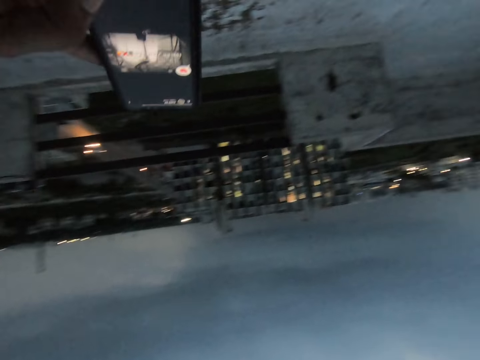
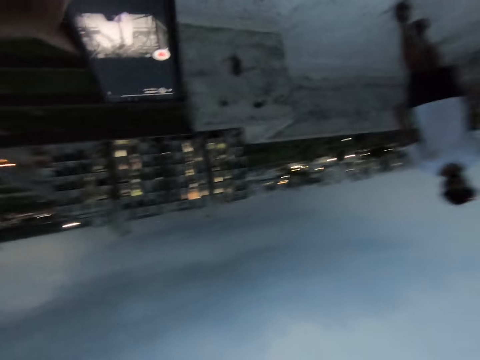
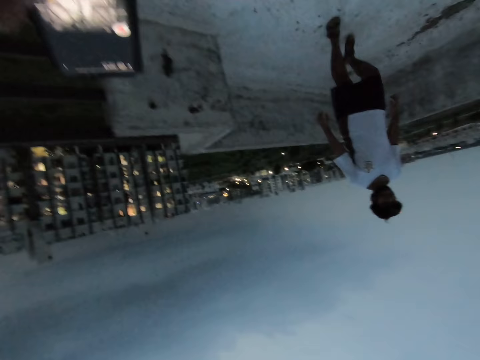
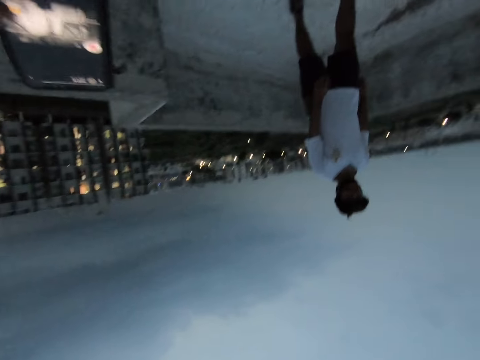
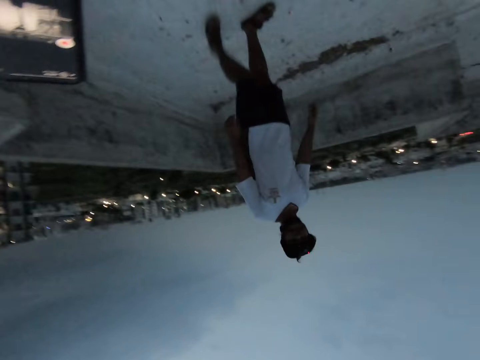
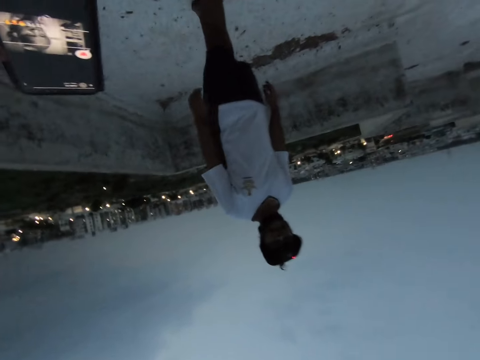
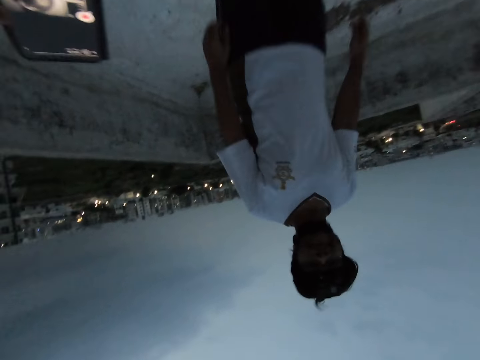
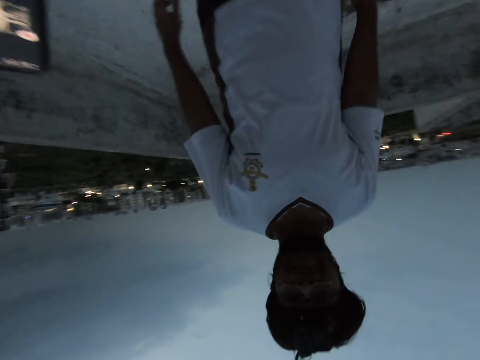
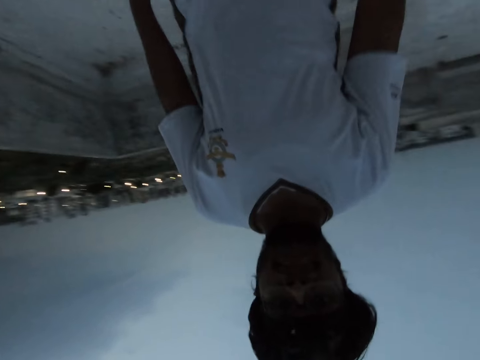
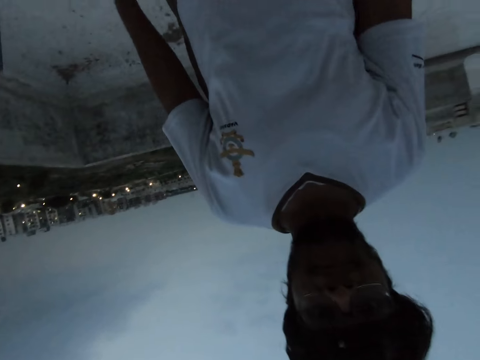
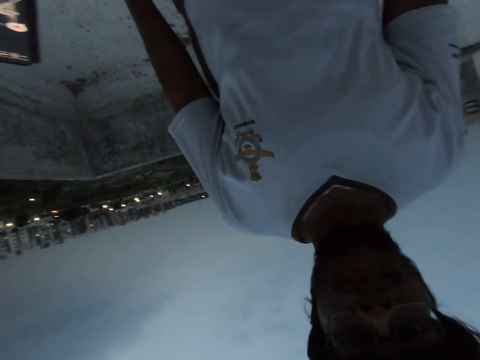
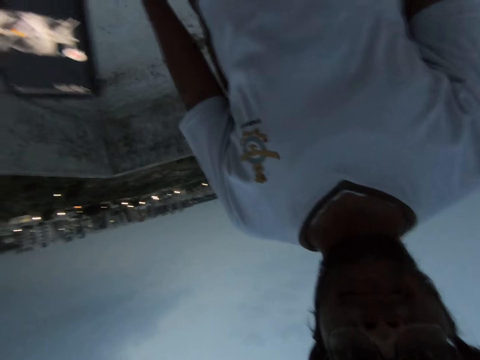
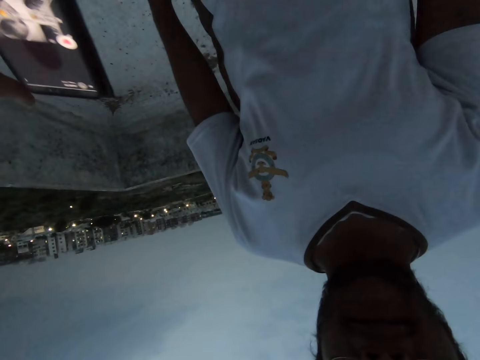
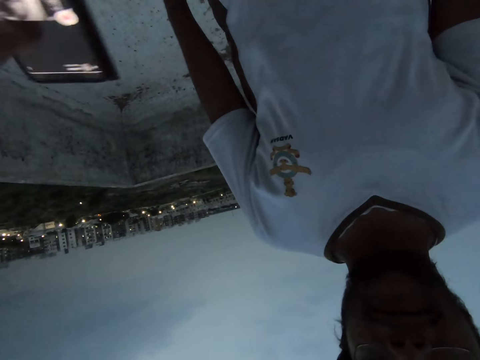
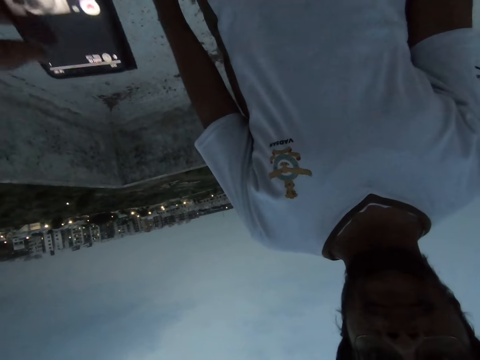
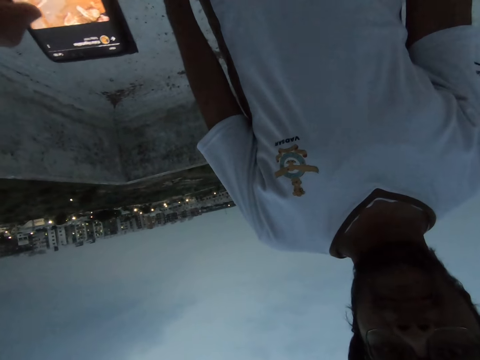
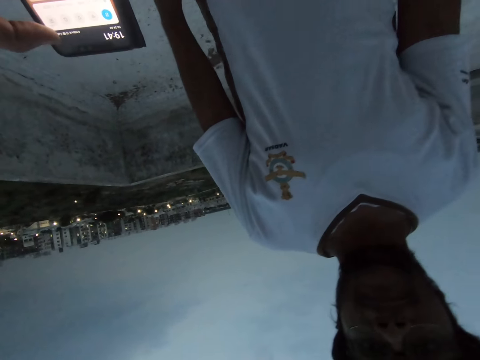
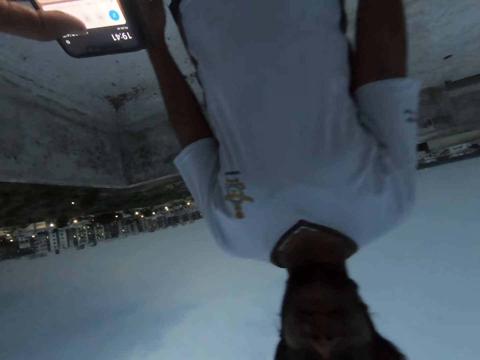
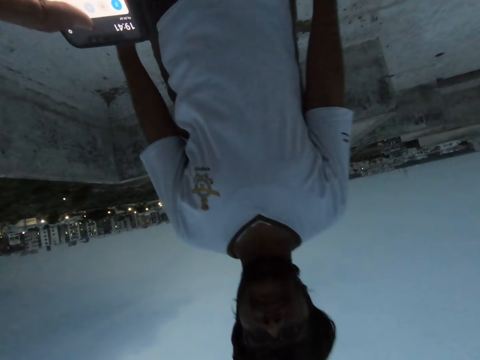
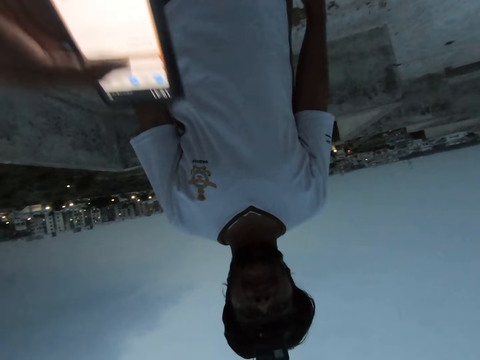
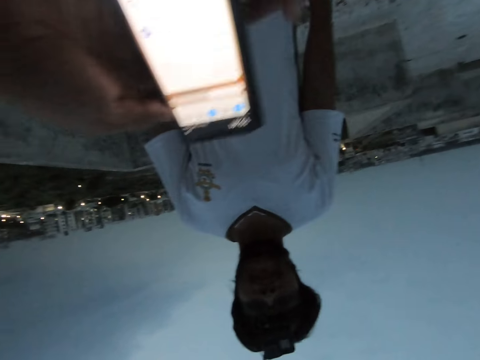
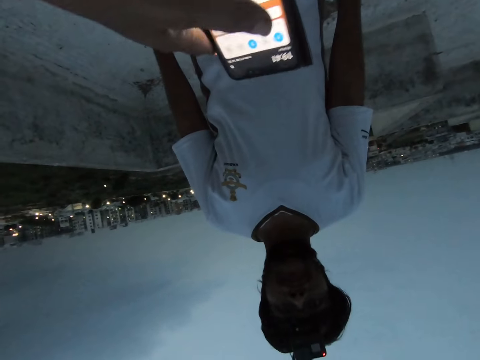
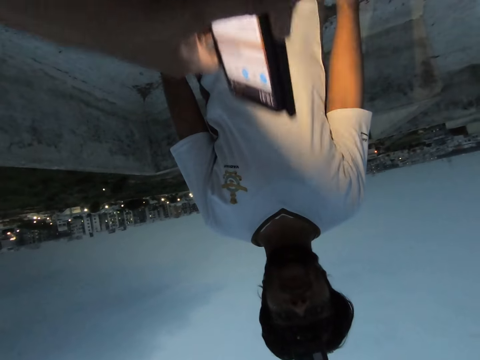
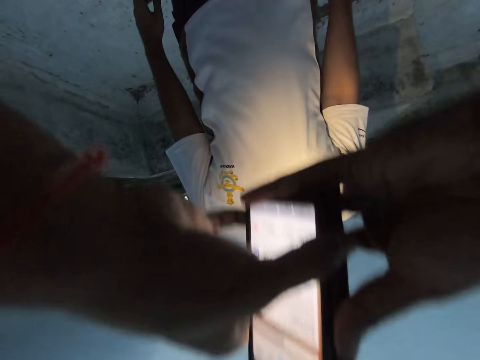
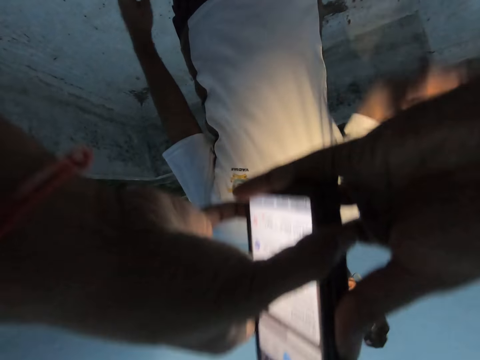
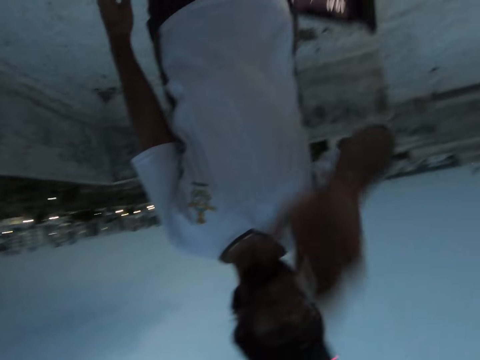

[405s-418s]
The camera wearer interacts with the man. They look at the man. The man walks towards the camera wearer. The camera wearer converses with the man. They use a phone. They hold the phone with both hands. They light the man with a phone torch. The man moves a hand.

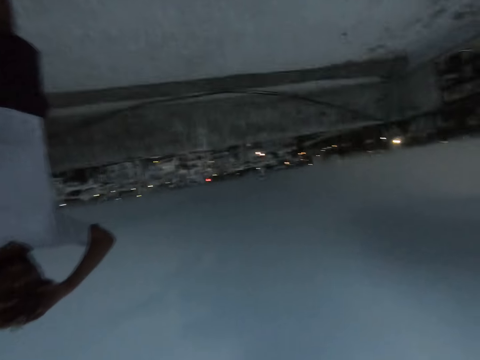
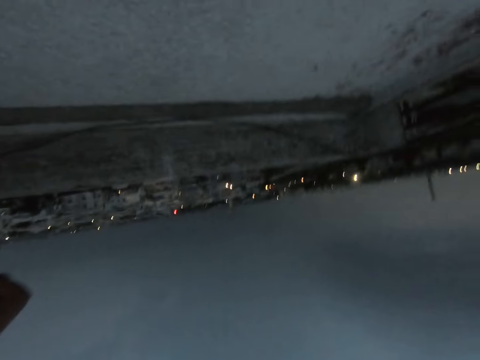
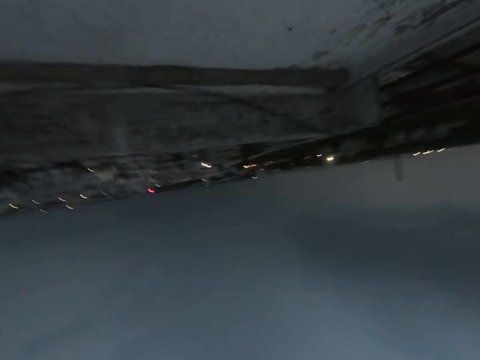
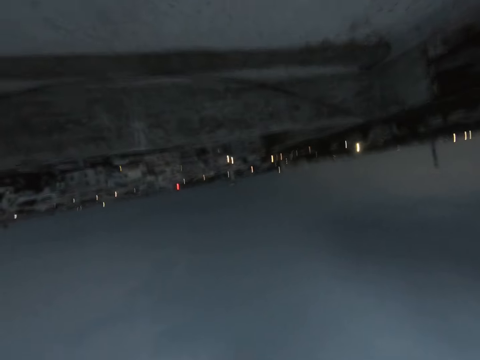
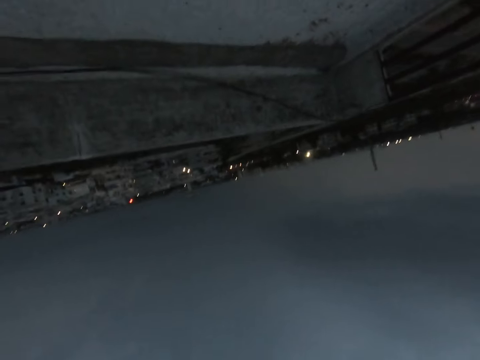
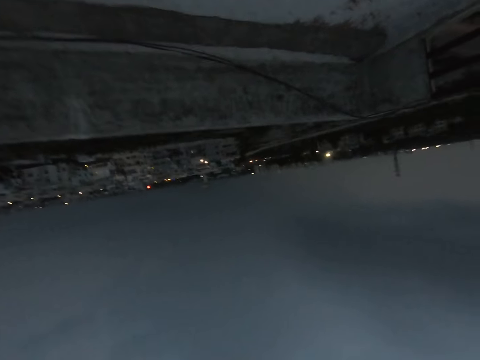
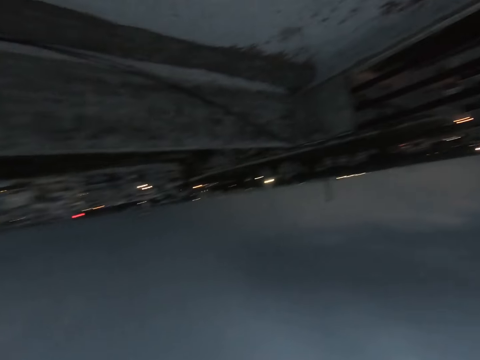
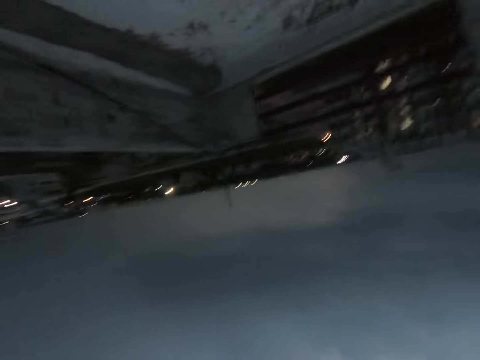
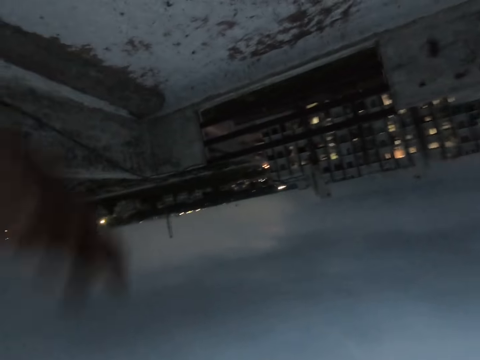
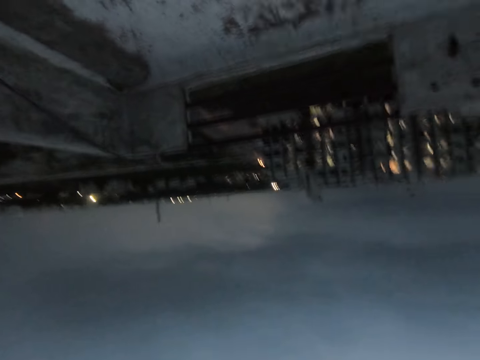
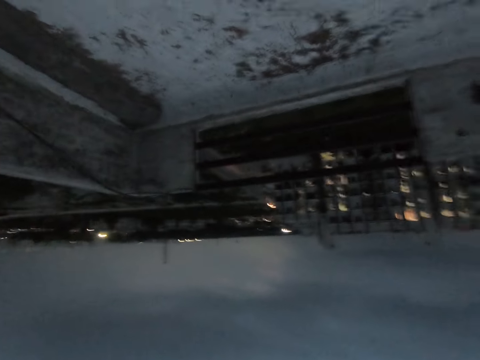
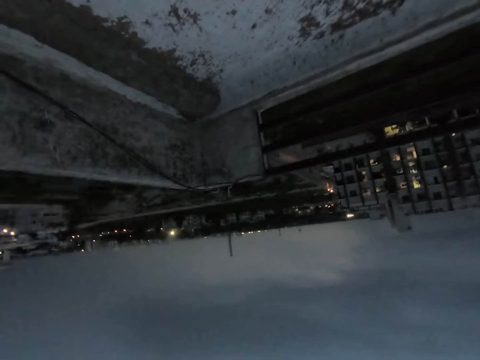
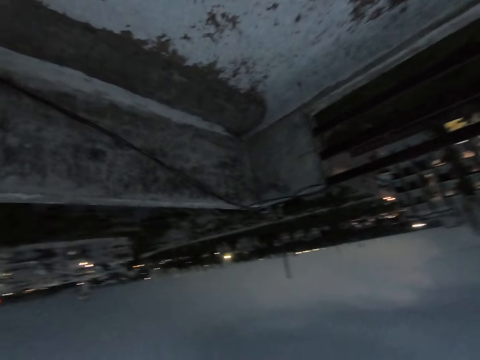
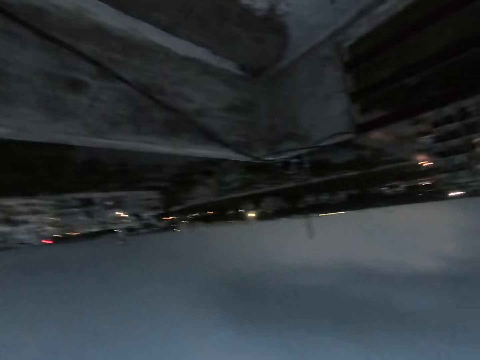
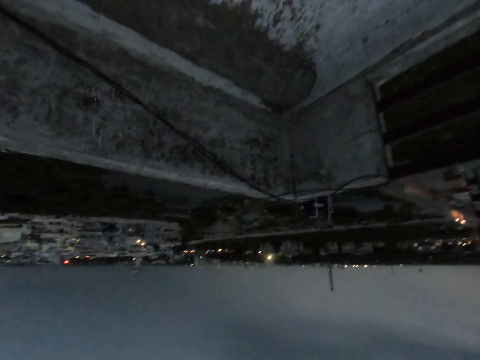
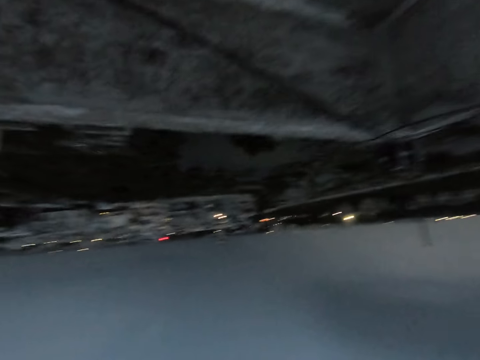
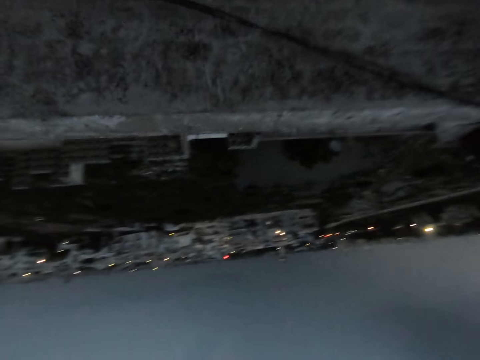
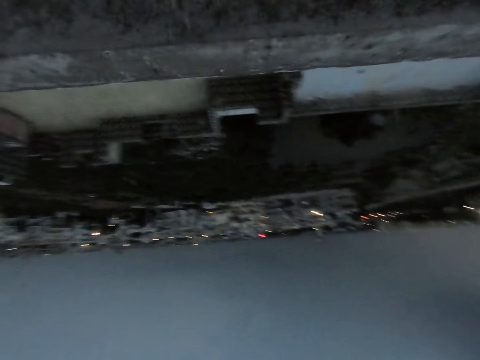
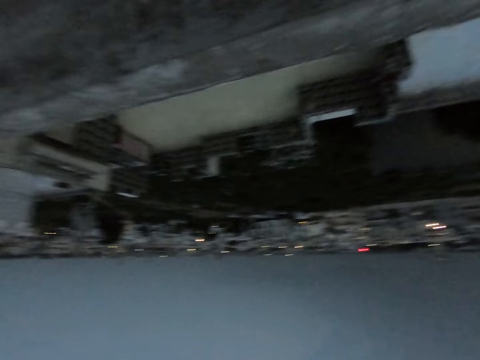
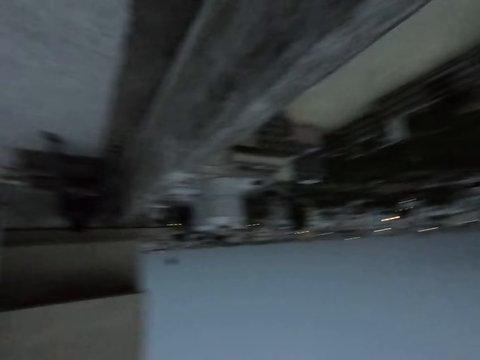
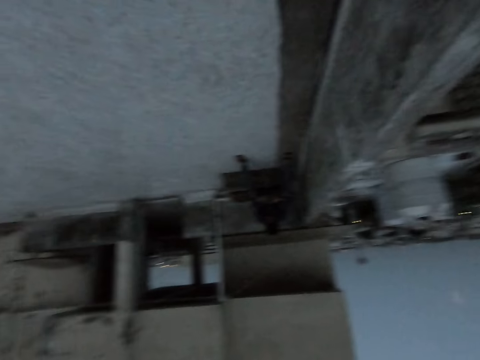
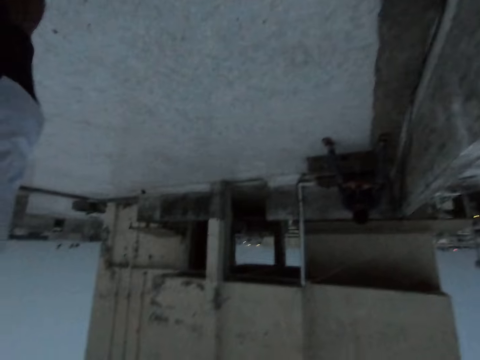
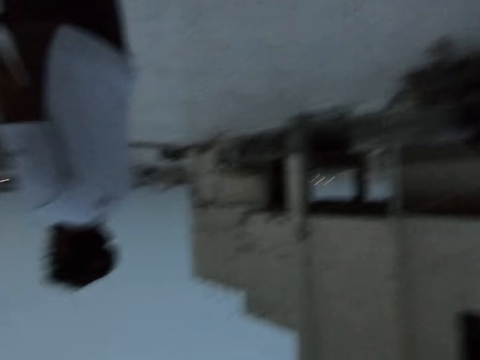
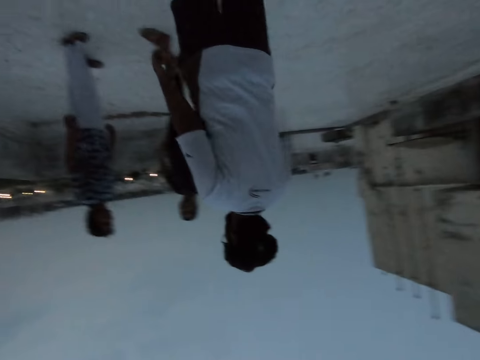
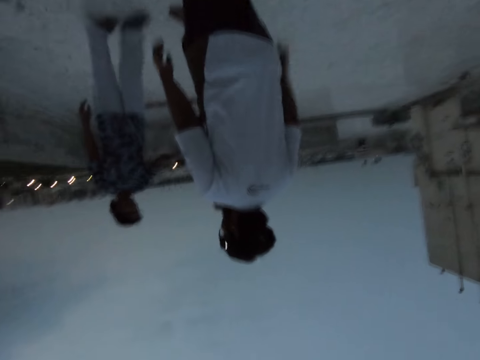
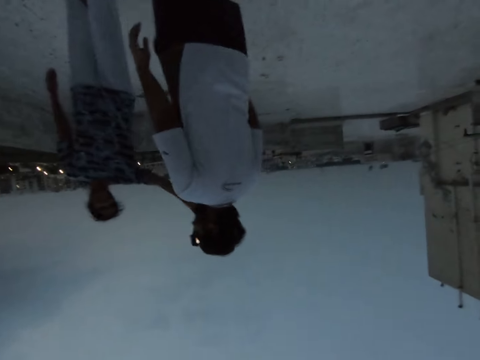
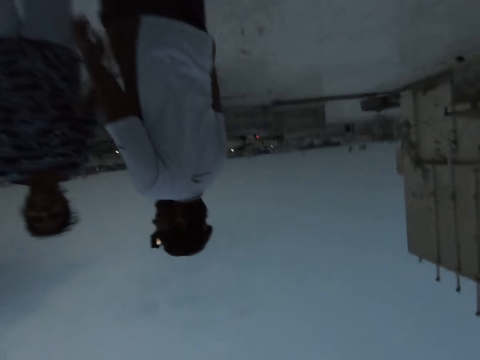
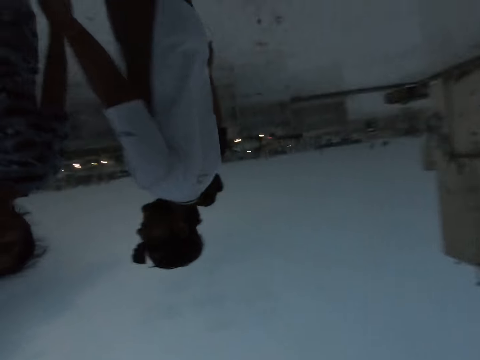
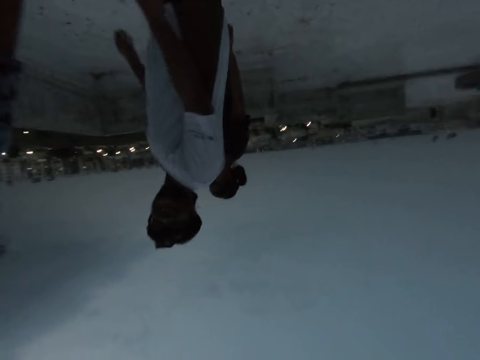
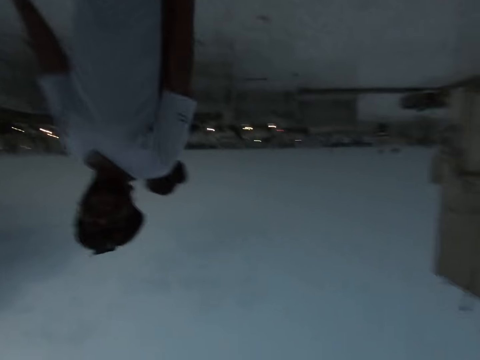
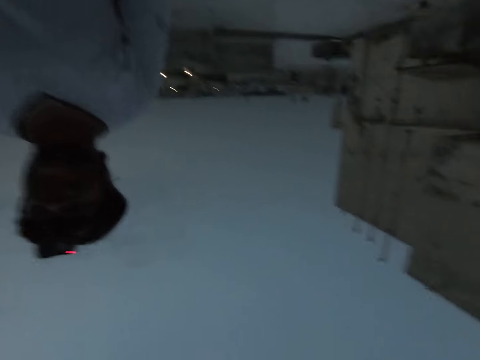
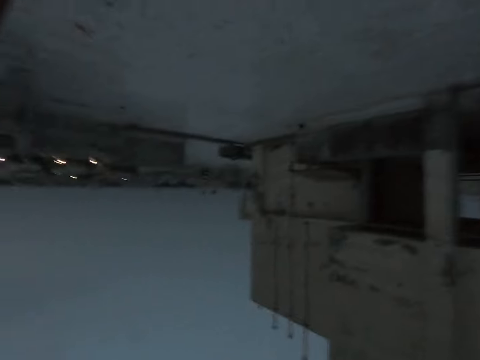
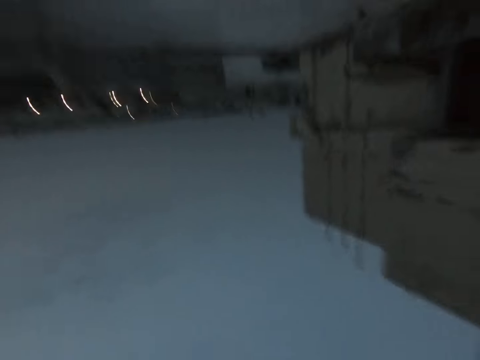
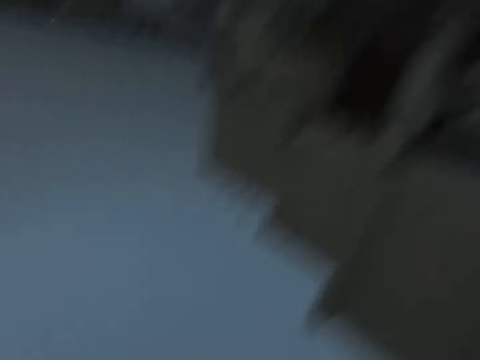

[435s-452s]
The camera wearer converses with persons standing outside. They converse with the woman. The man interacts with the woman. The camera wearer looks around. They look at the persons standing outside. They converse with the man.
